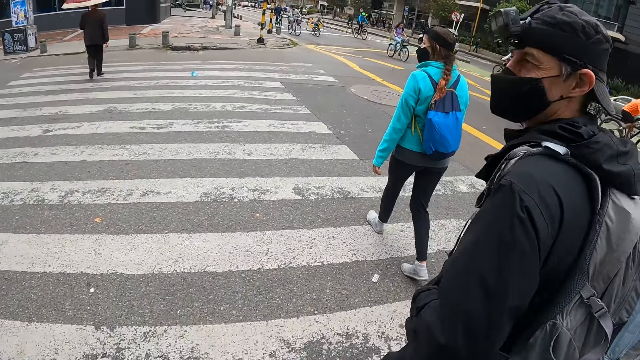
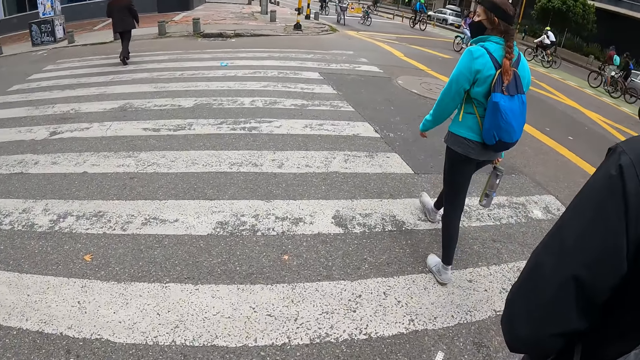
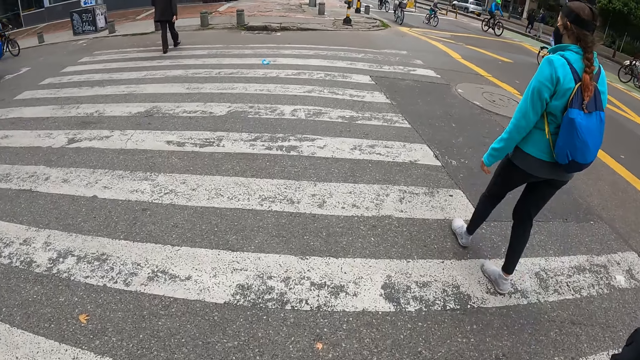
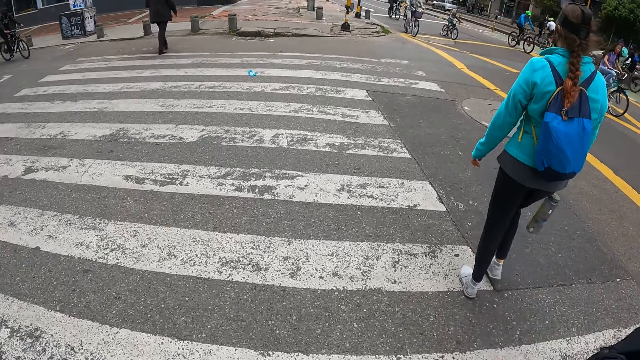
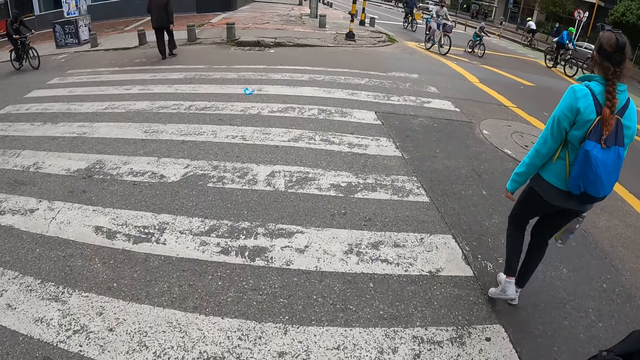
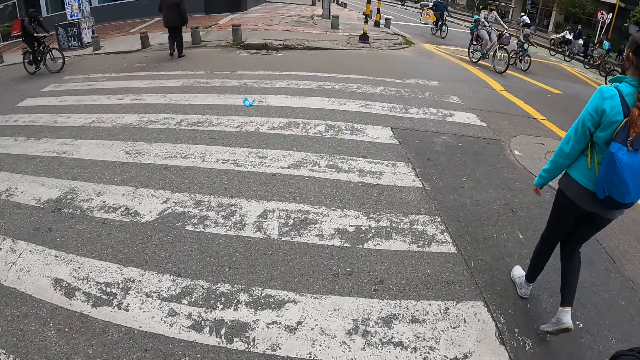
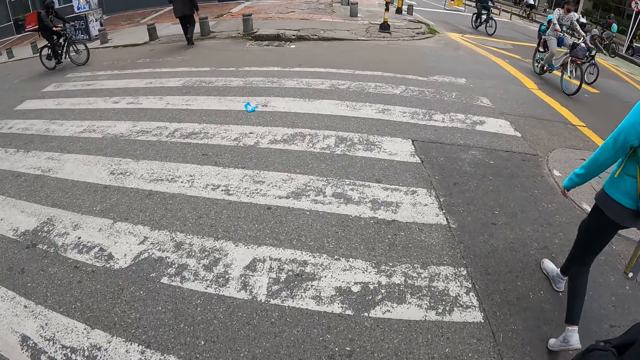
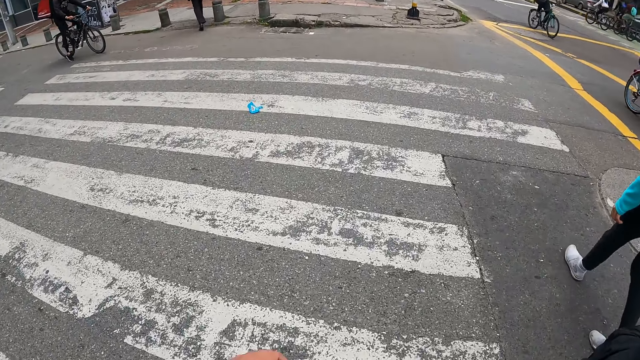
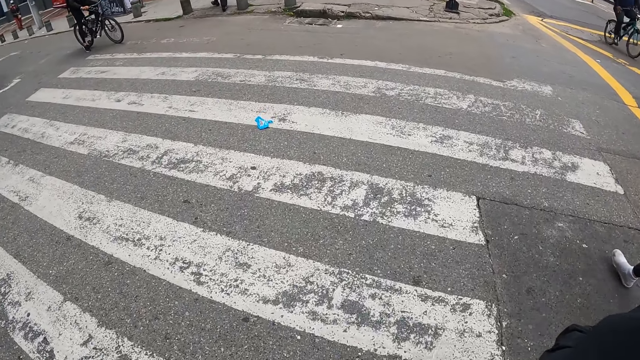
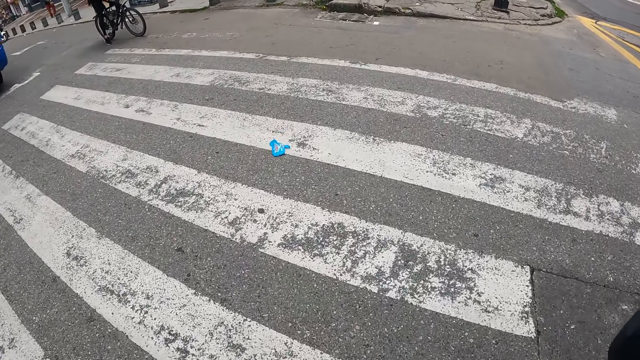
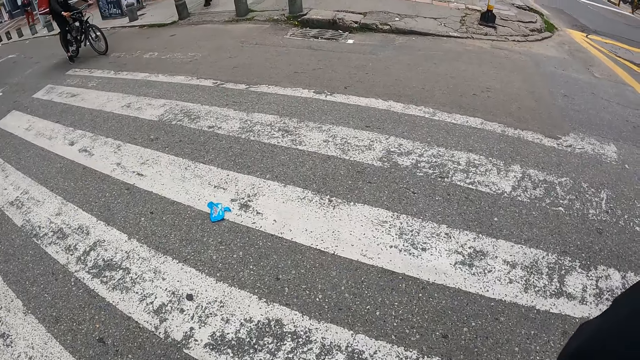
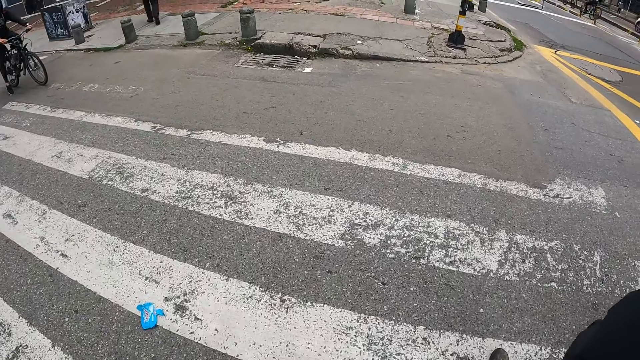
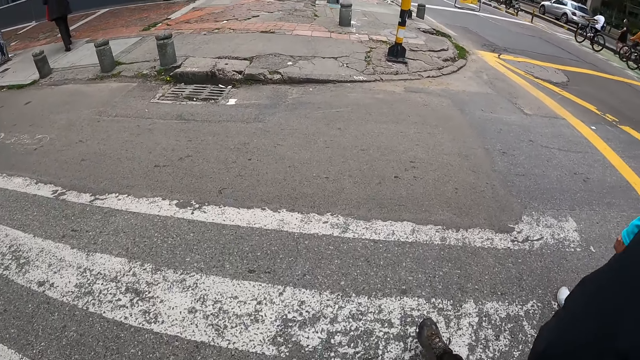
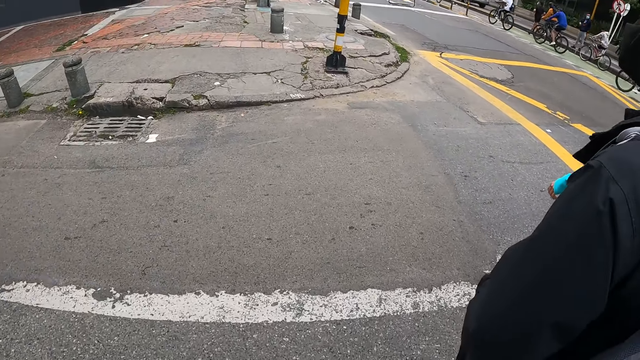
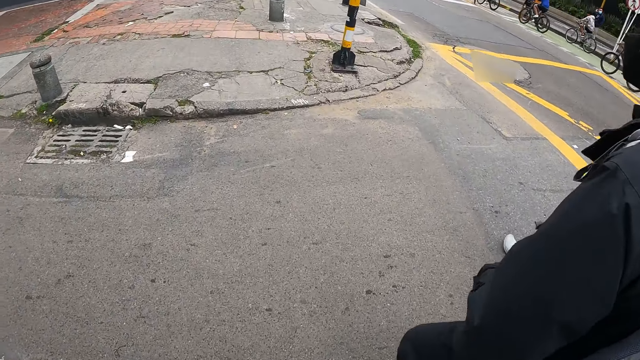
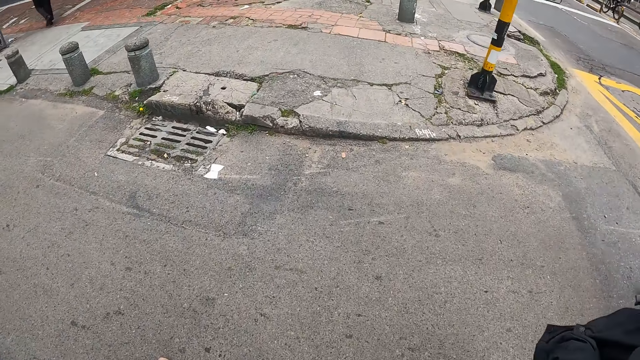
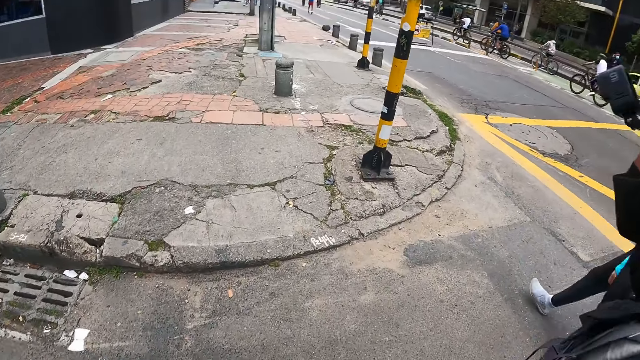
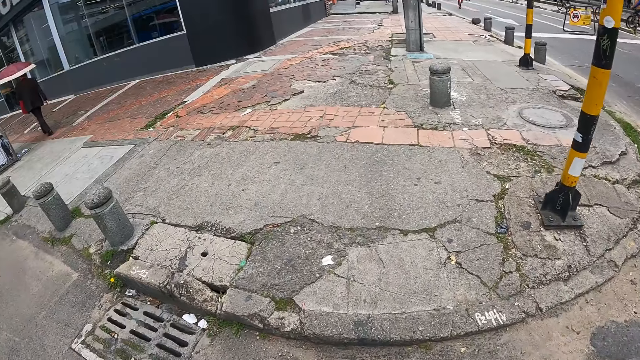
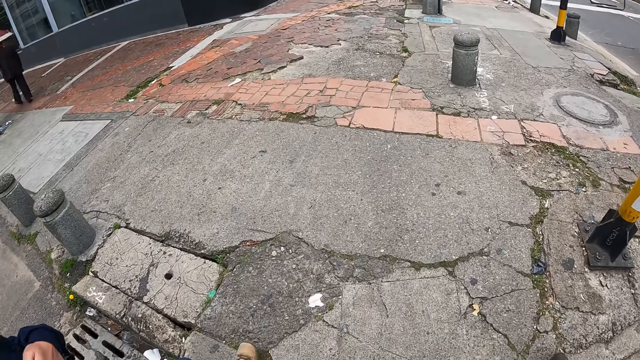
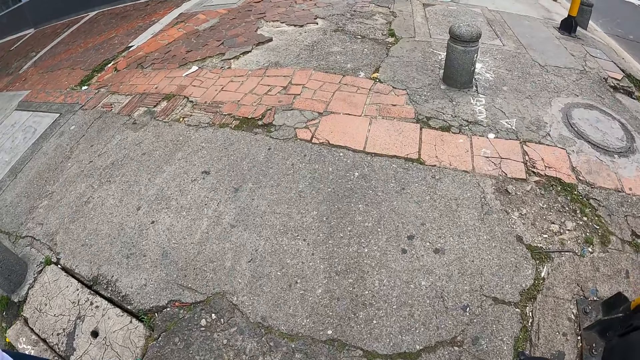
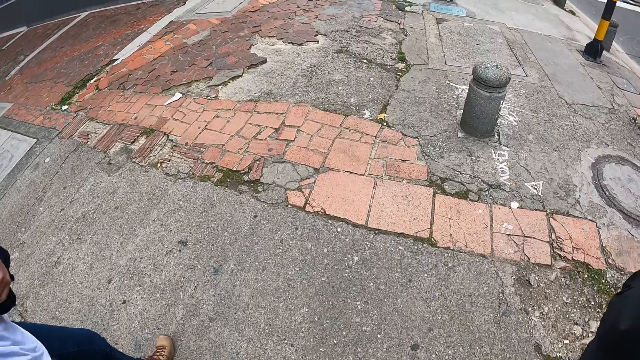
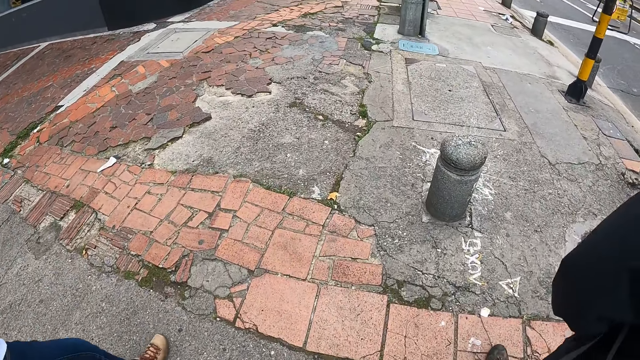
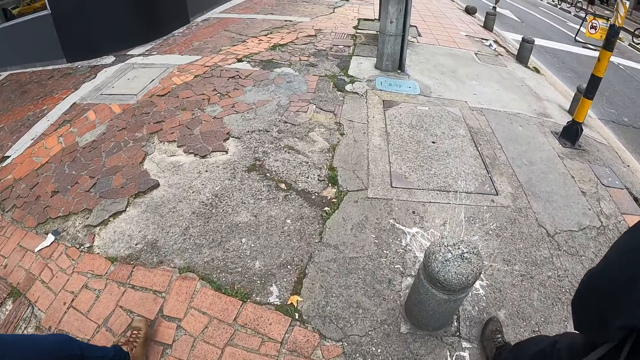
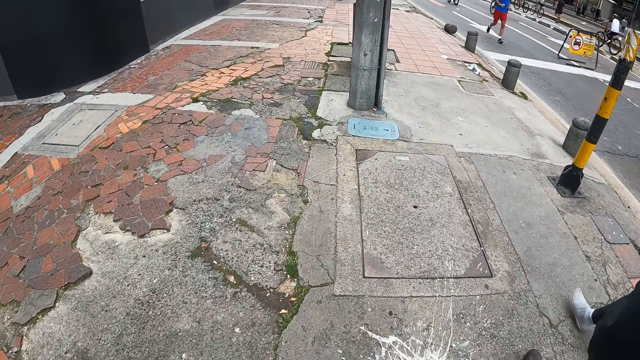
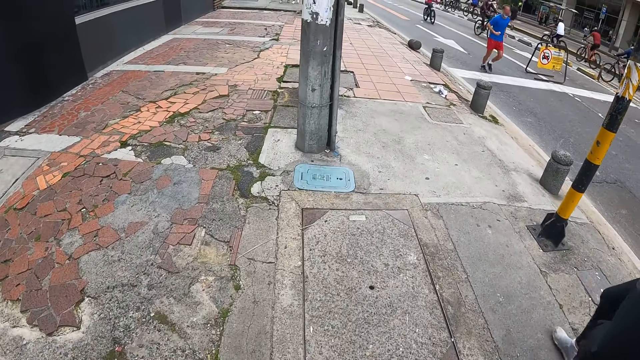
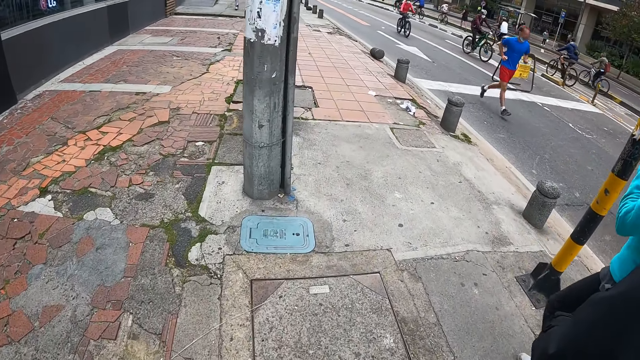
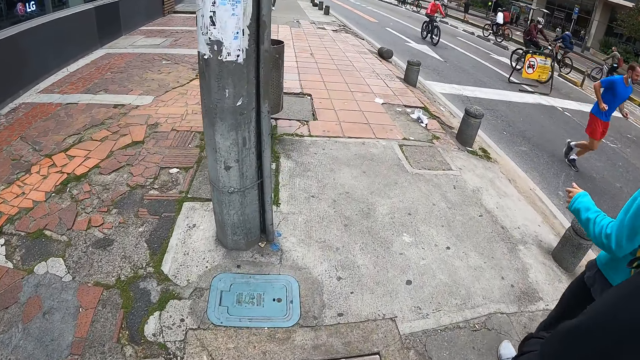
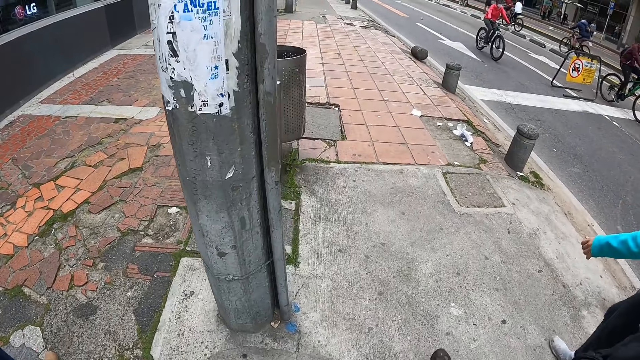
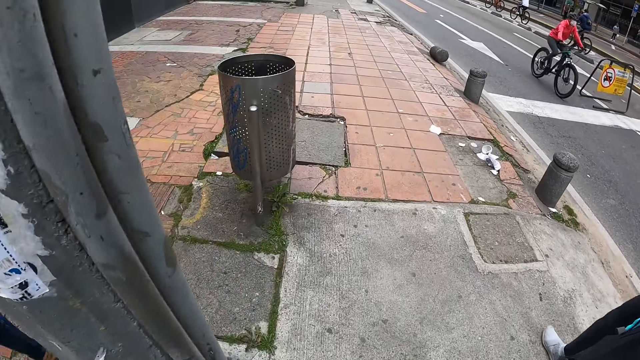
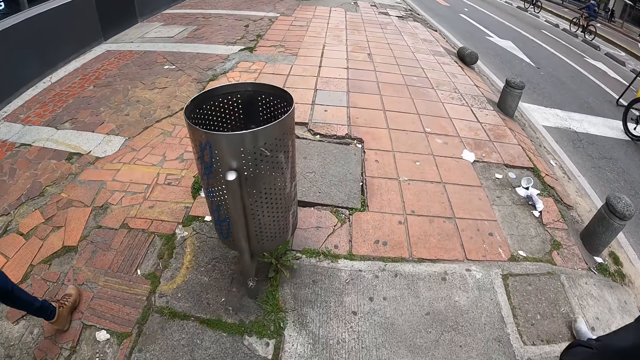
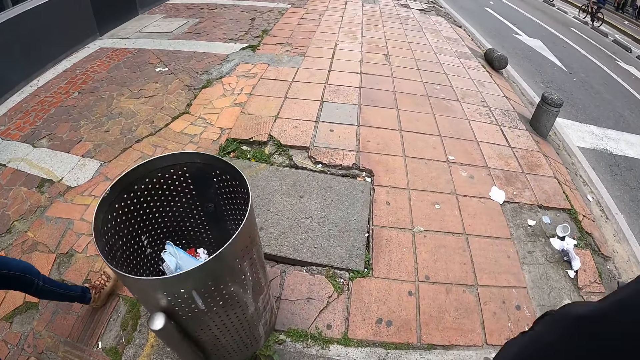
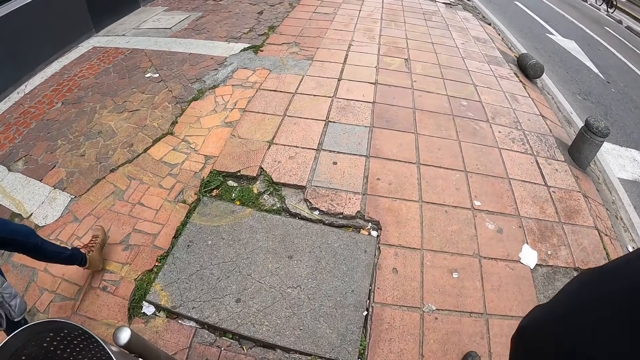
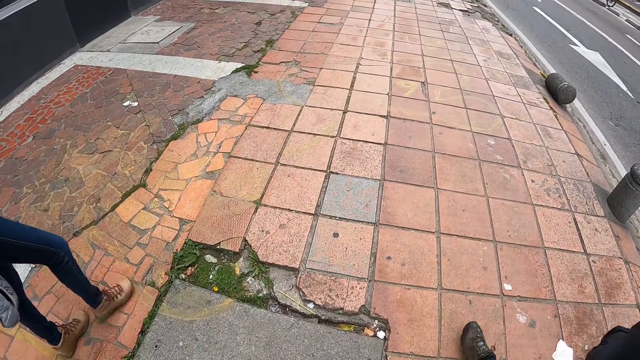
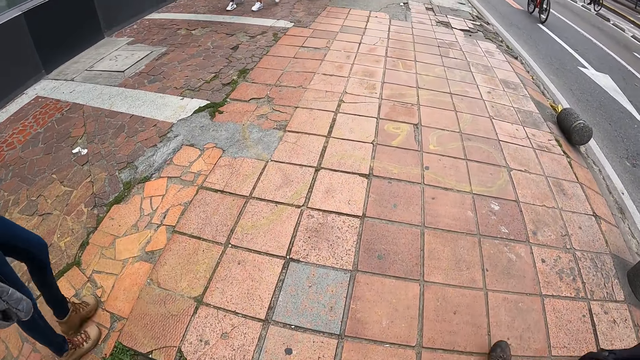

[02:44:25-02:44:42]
A woman walks on a pavement. The man walks on the pavement. The camera wearer walks on the pavement. The other woman walks on the pavement.

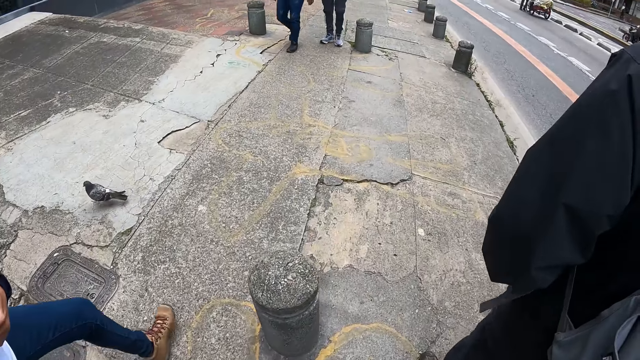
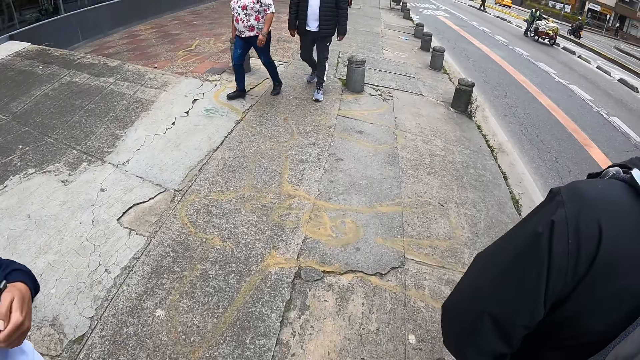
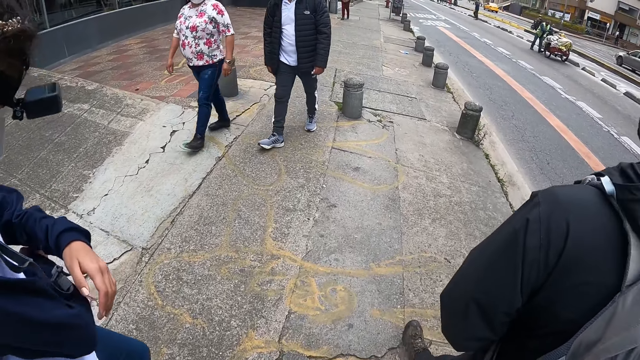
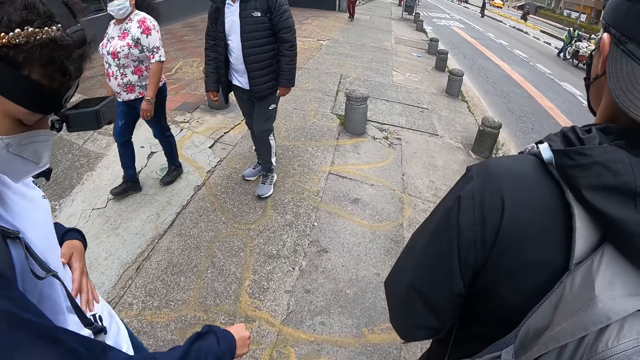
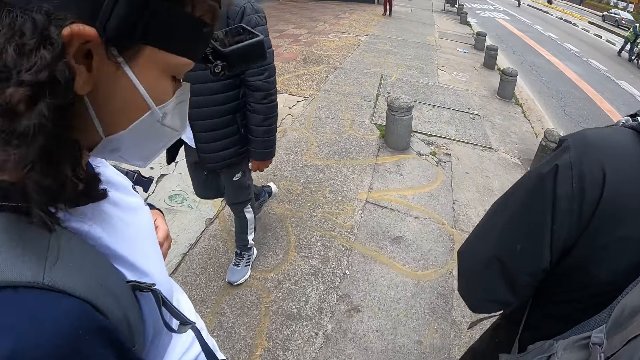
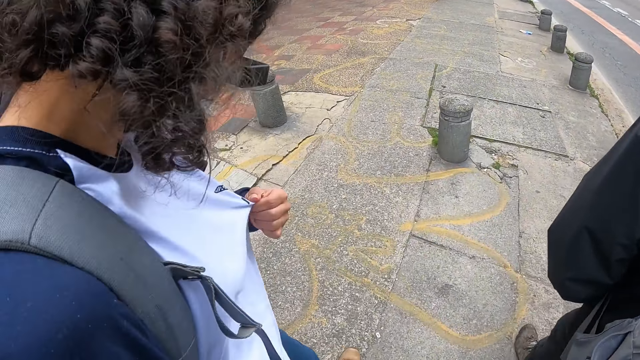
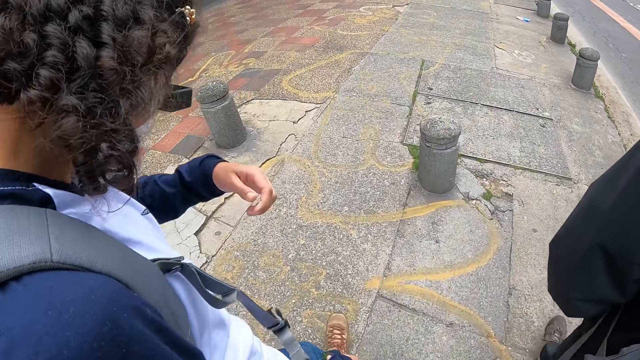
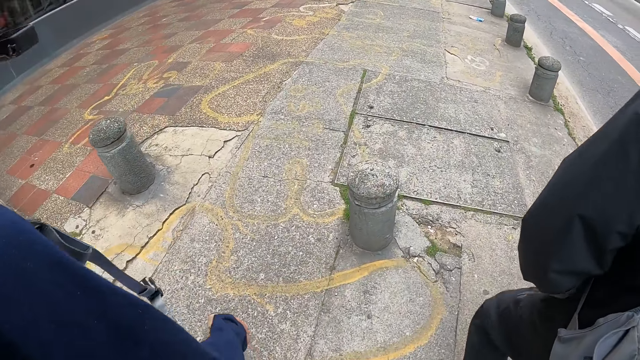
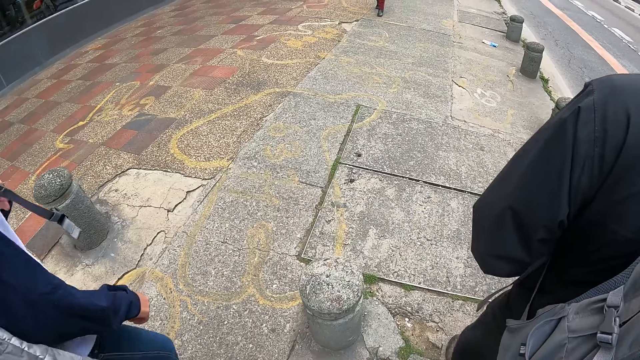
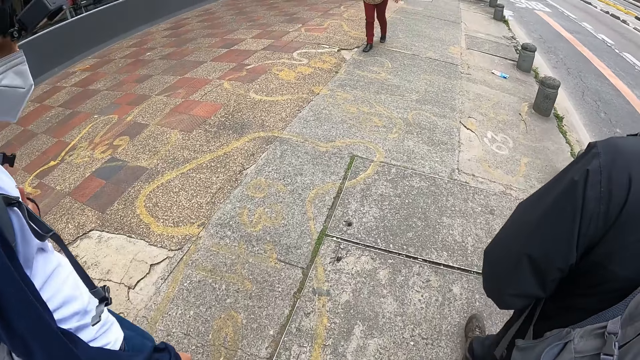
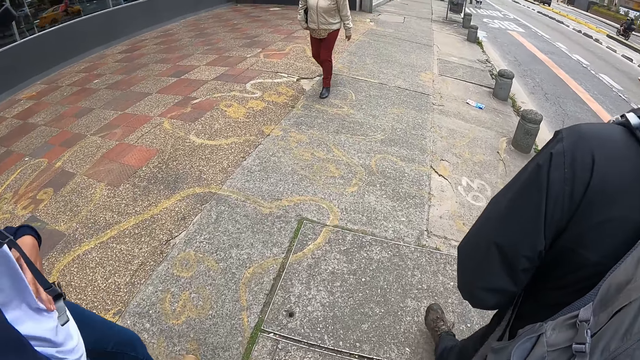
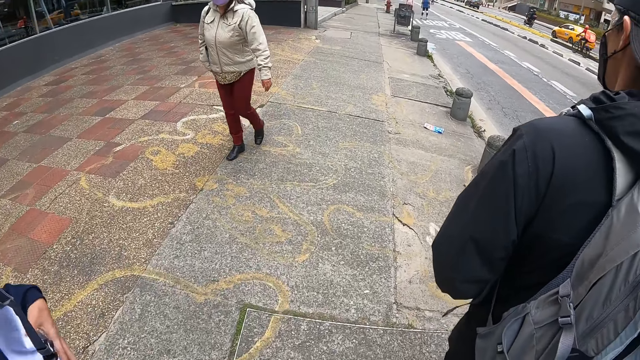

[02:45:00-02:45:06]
A lady holds a cloth.
